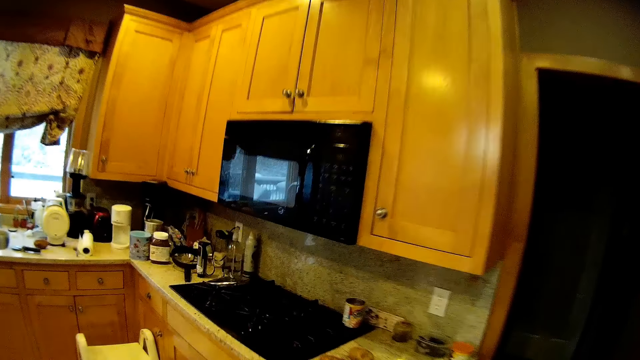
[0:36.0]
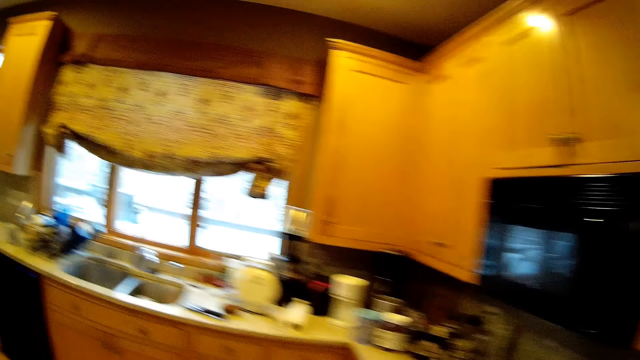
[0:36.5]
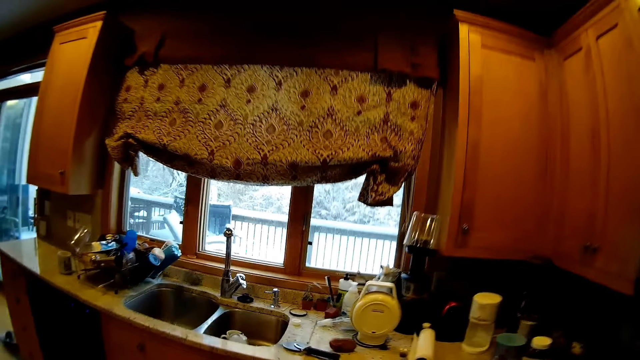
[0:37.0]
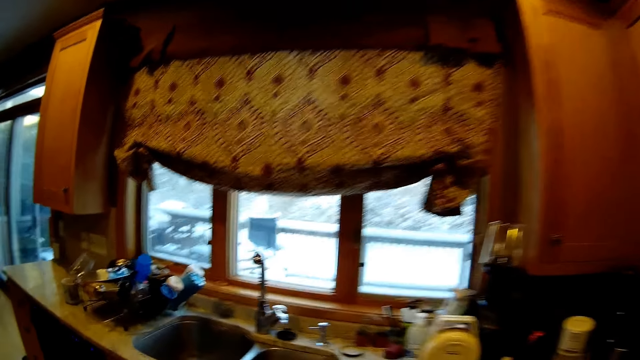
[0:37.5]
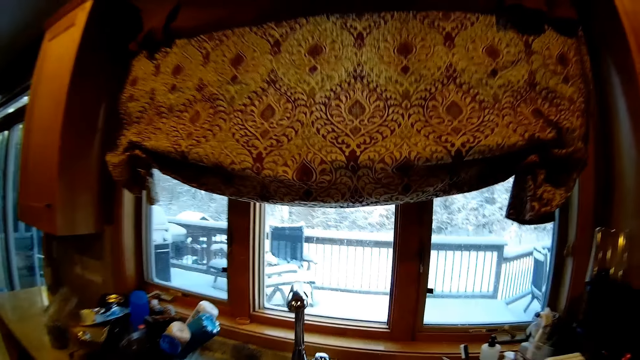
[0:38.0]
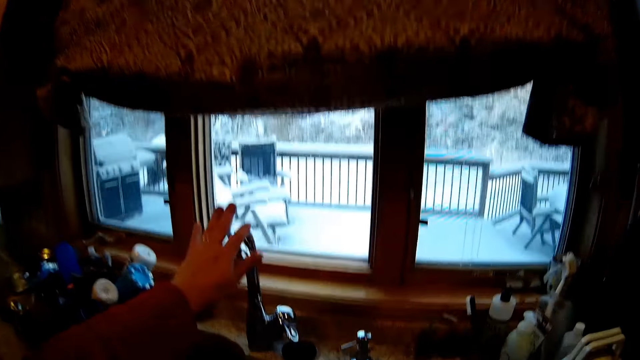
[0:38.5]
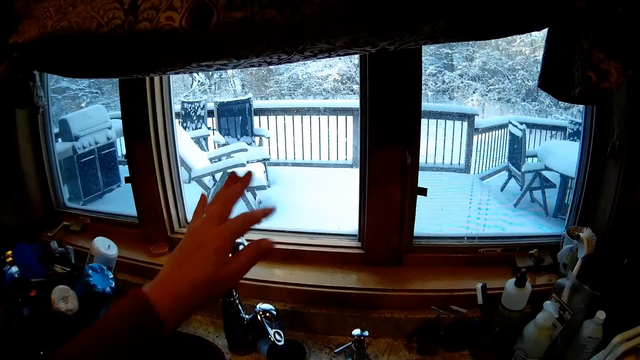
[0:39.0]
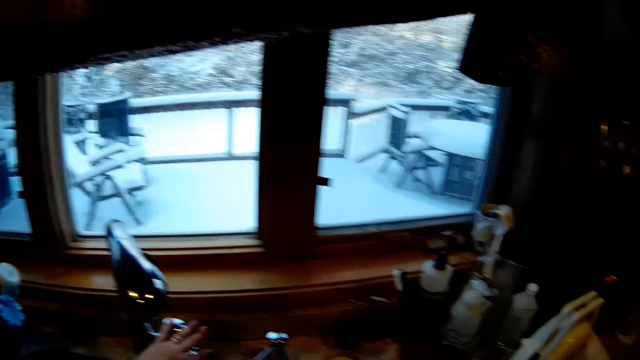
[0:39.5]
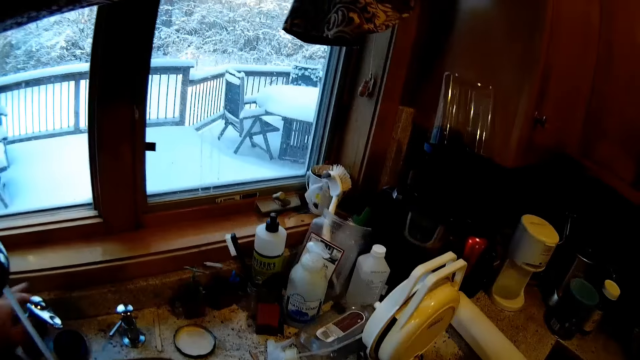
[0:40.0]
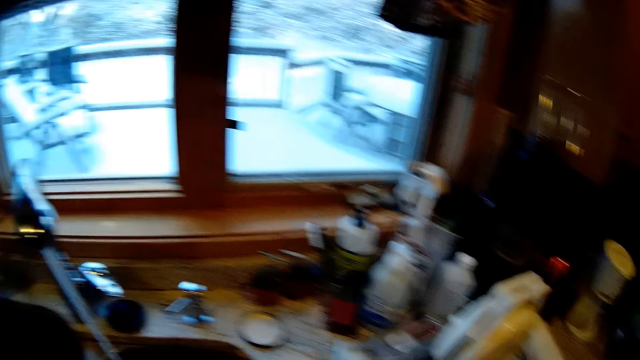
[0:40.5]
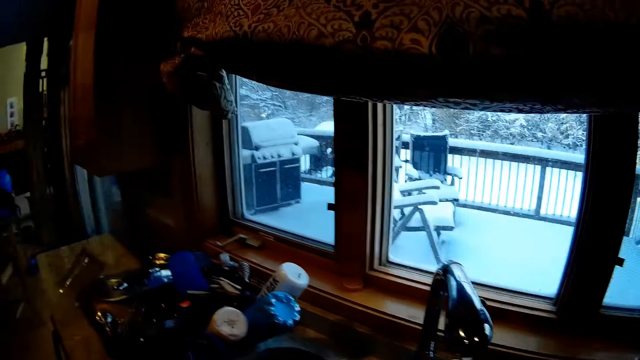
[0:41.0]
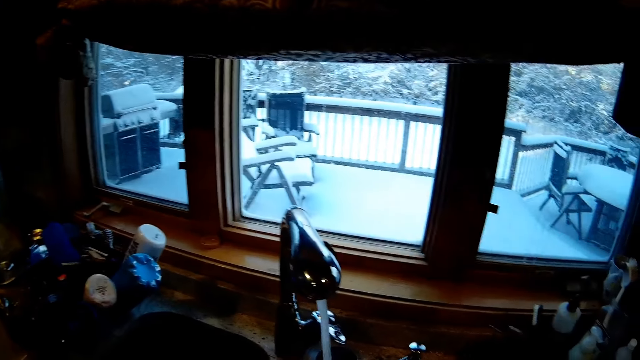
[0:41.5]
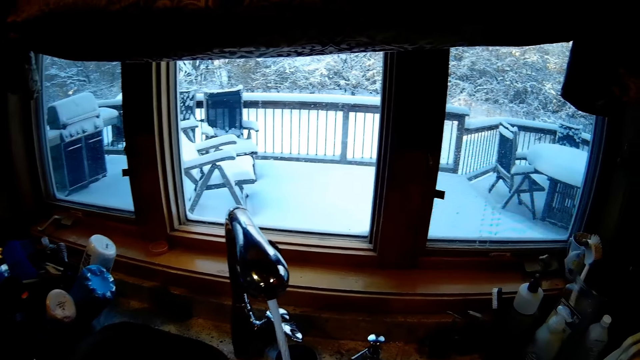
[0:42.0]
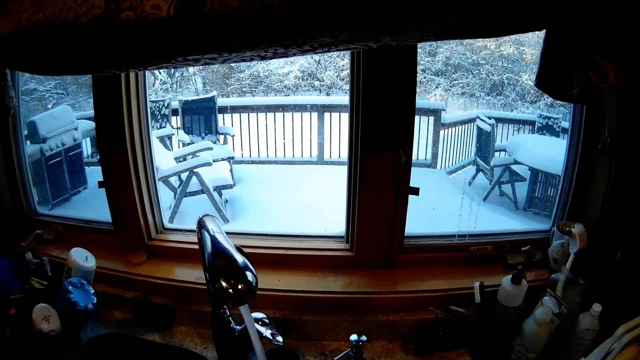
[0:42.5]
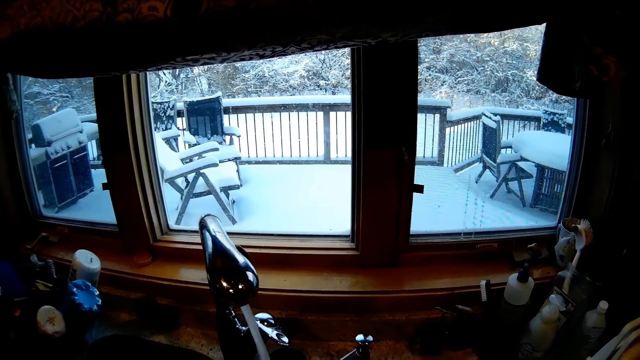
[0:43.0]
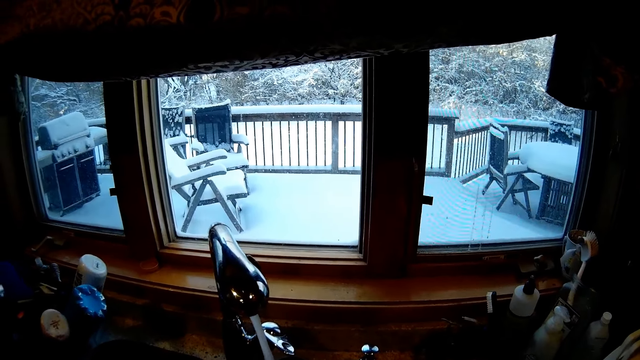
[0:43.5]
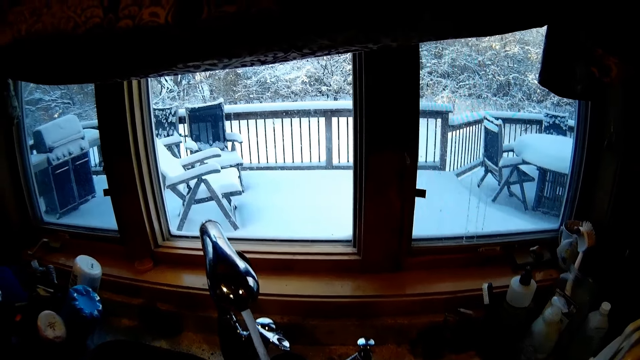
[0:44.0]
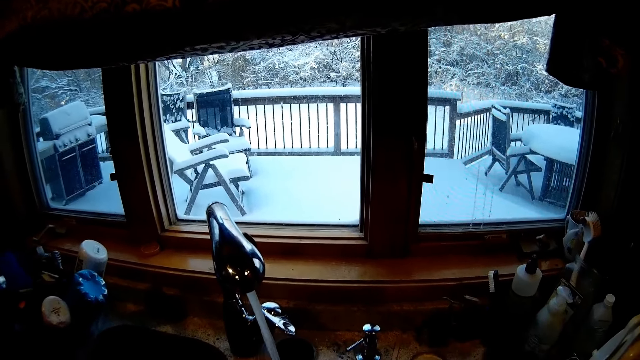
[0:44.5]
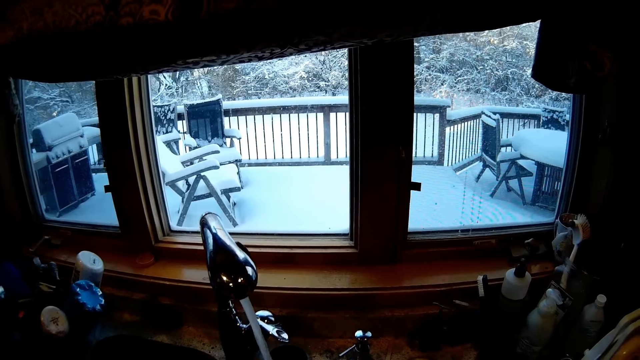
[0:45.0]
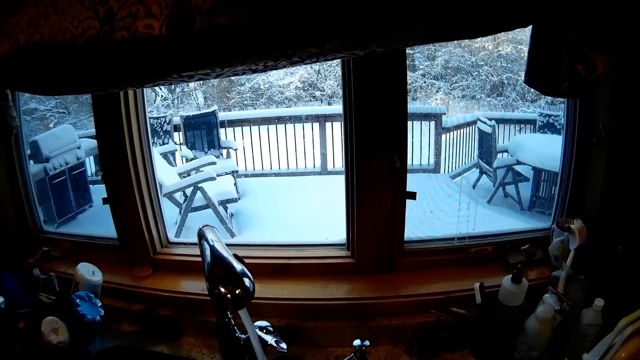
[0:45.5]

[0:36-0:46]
The camera wearer turns on the tap. They rinse the hand. They wash something in the sink.

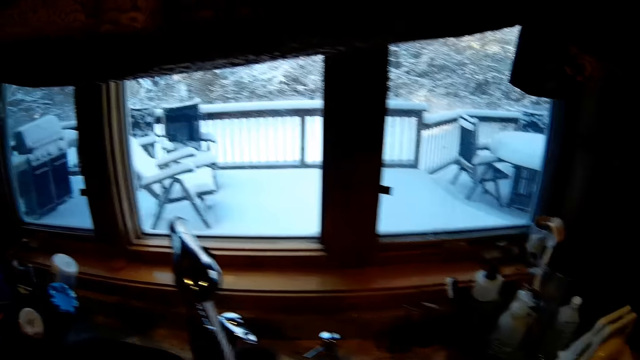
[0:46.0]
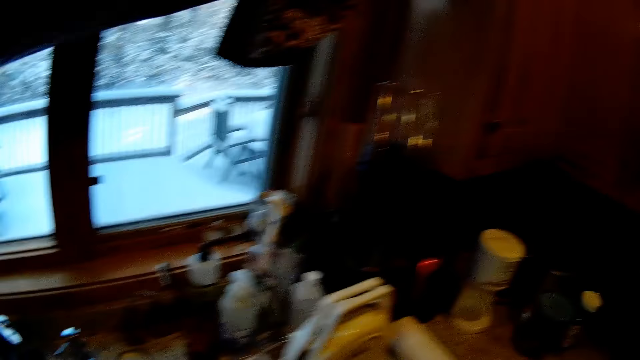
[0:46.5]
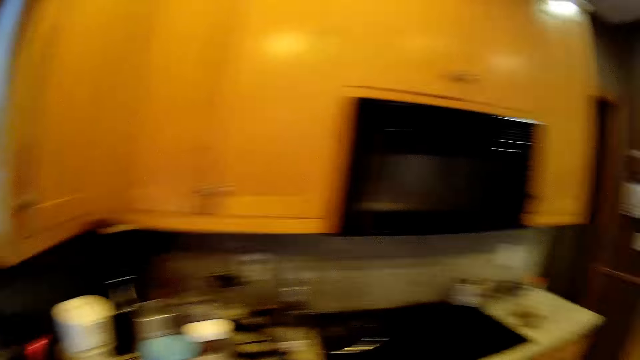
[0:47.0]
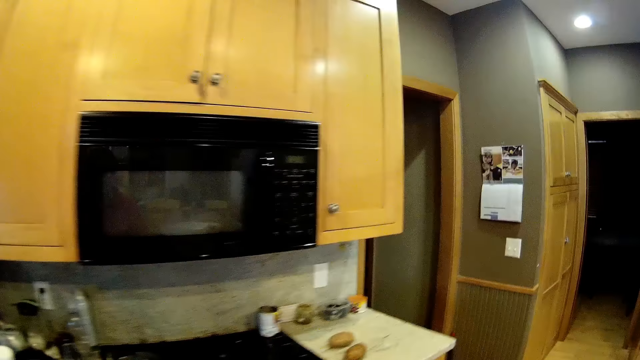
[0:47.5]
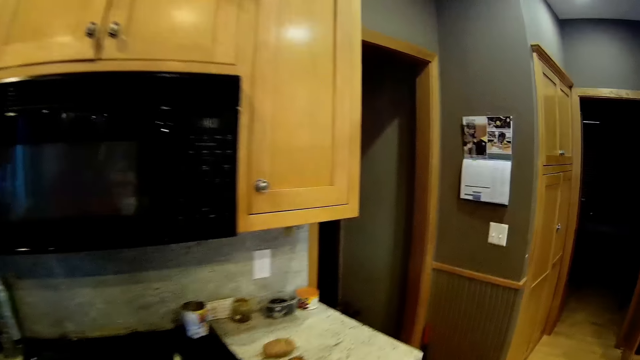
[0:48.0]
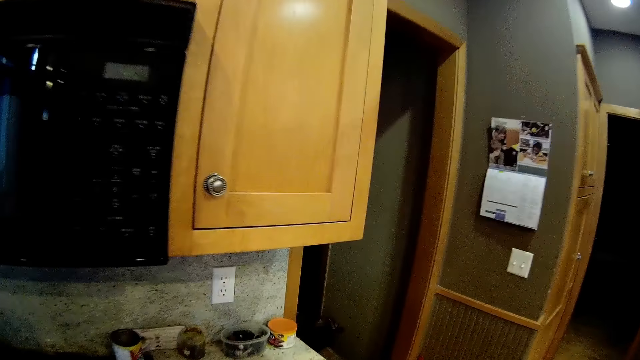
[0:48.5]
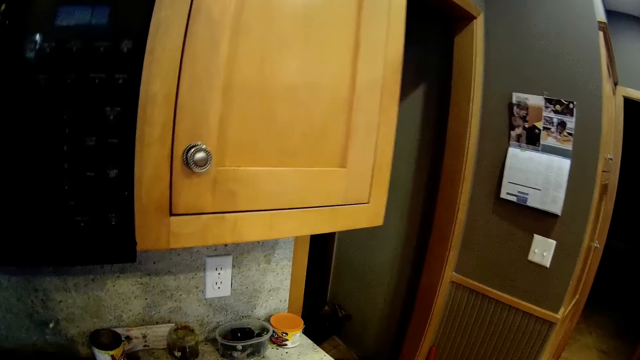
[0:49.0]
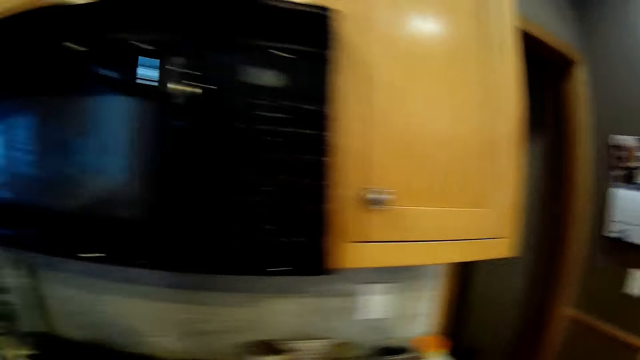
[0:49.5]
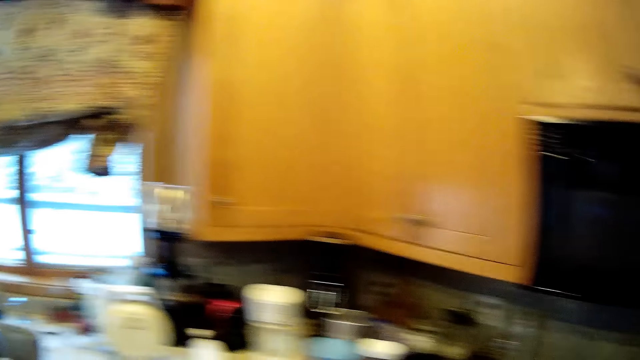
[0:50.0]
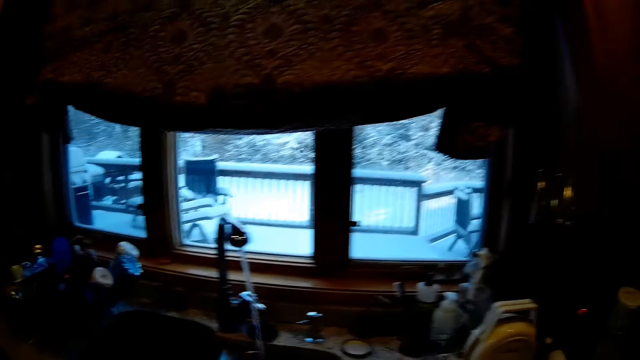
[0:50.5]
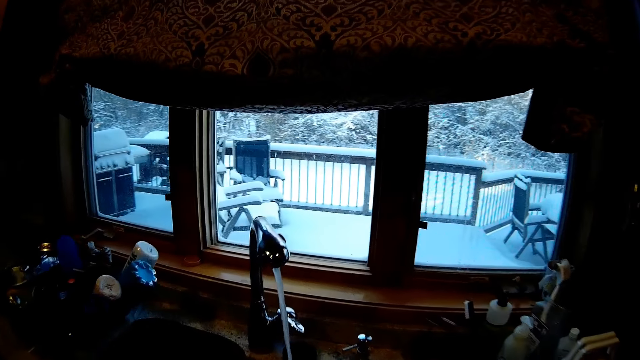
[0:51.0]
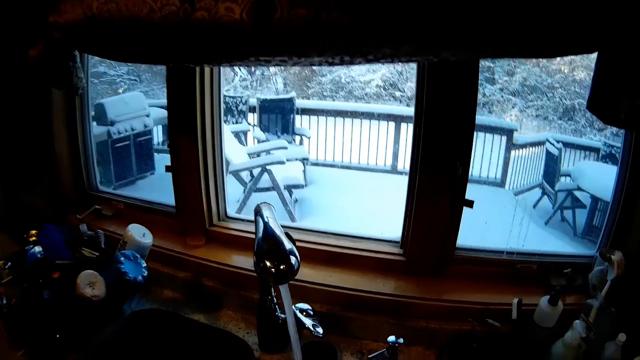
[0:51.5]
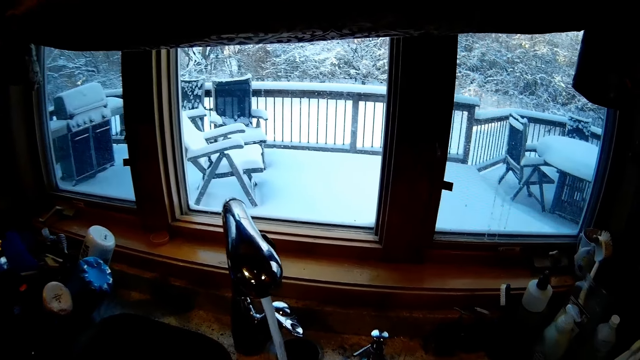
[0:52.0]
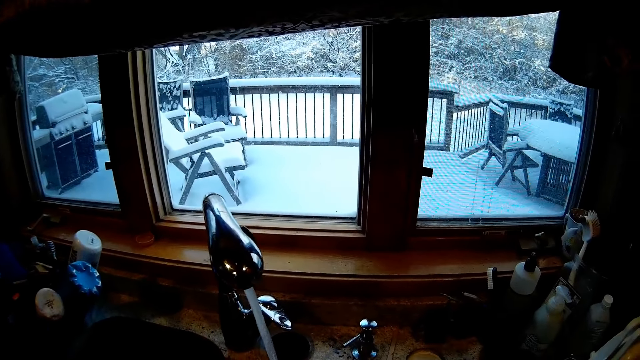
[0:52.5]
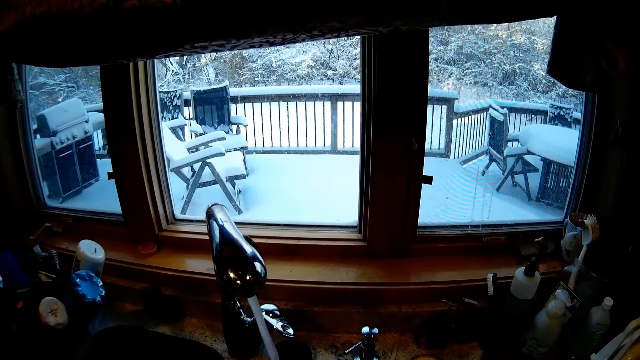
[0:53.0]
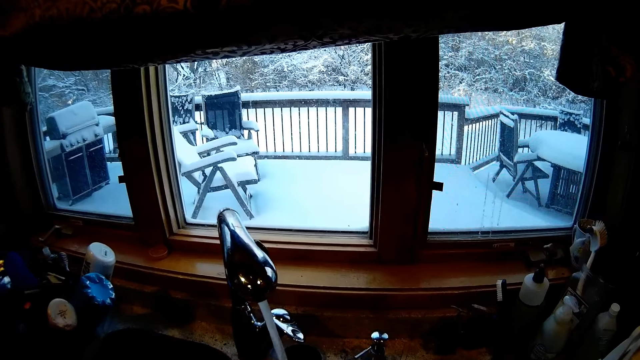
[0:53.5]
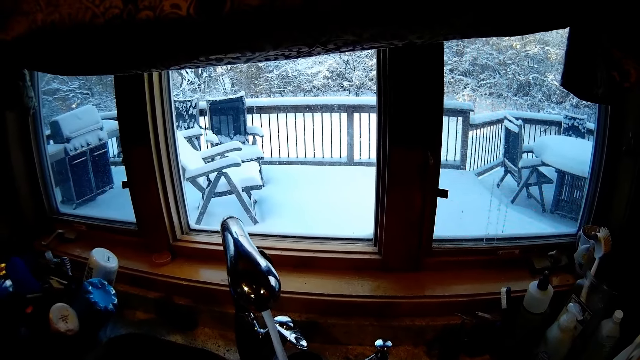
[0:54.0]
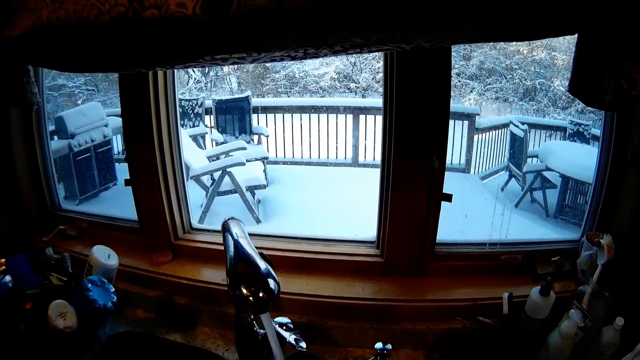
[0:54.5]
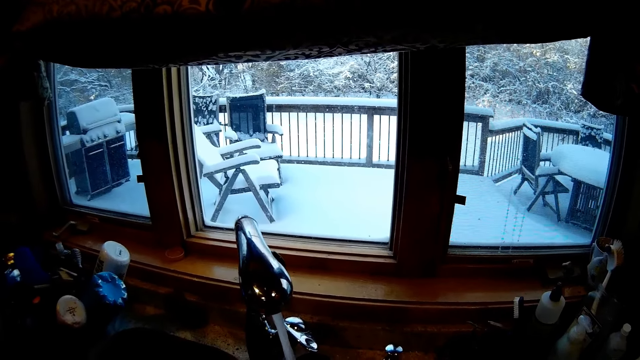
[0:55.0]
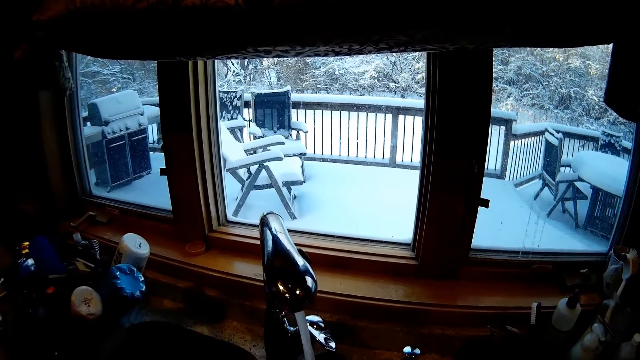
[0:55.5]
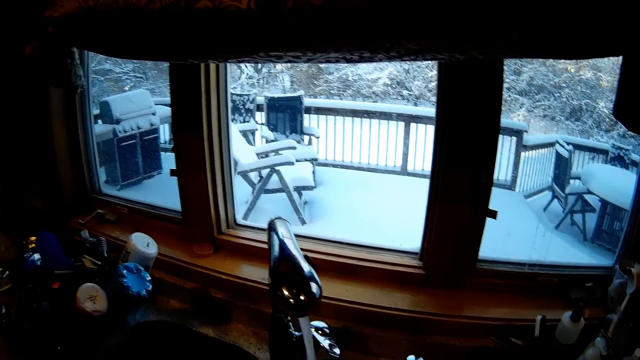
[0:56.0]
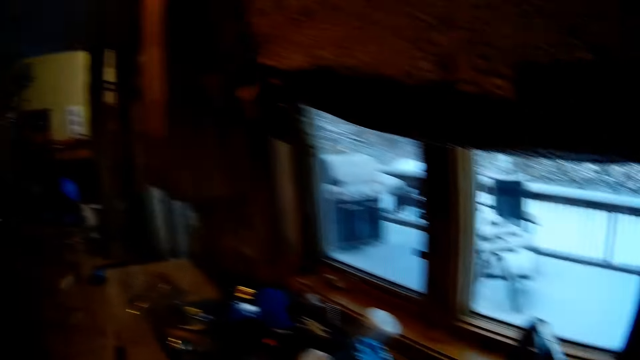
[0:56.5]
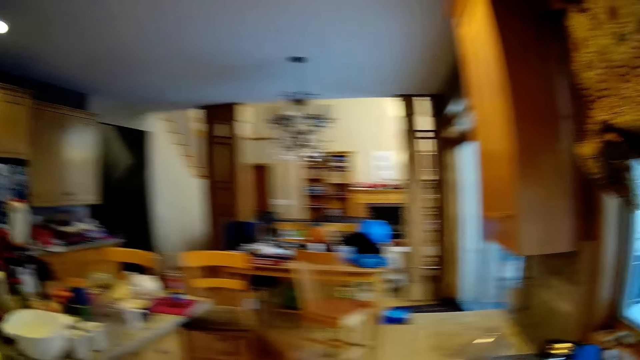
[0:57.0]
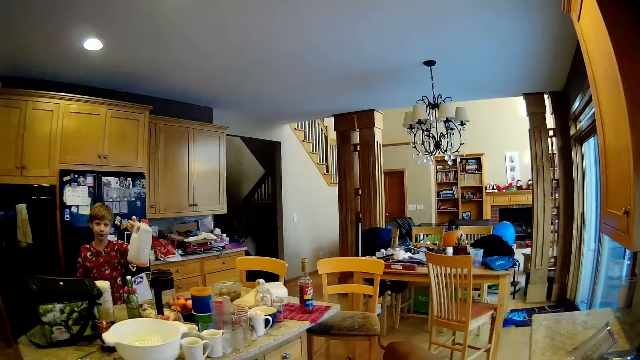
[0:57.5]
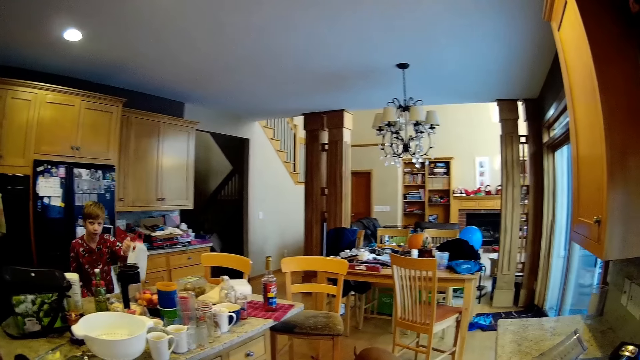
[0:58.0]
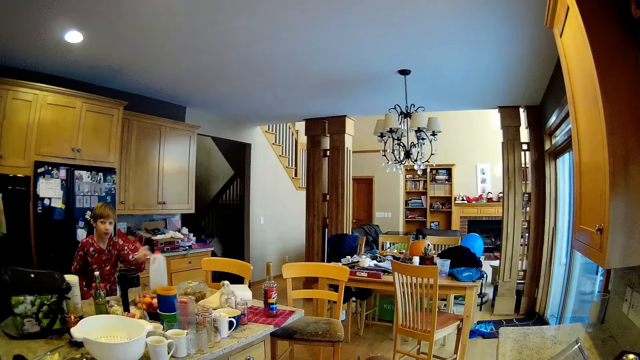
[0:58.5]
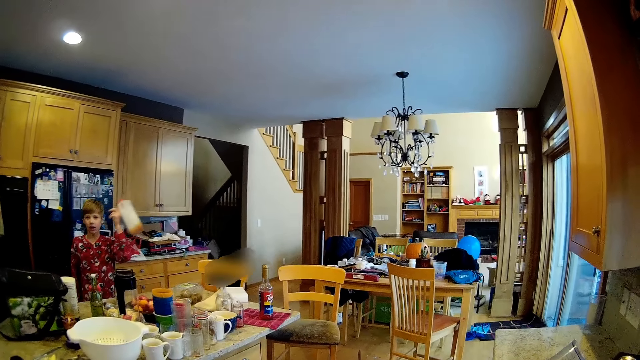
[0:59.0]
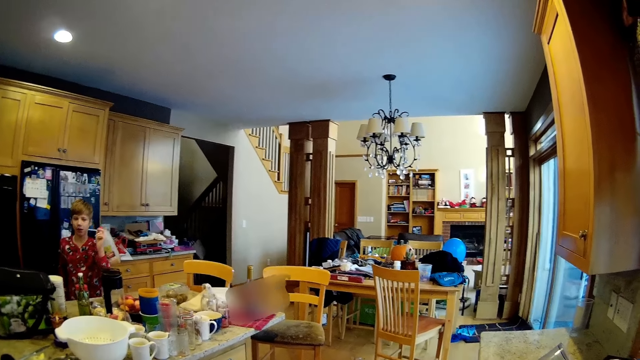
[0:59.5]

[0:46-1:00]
The camera wearer moves towards the oven. They walk towards the sink. They stand at the sink. A person carries a bottle of milk. The person lifts up a juice jerrycan.
